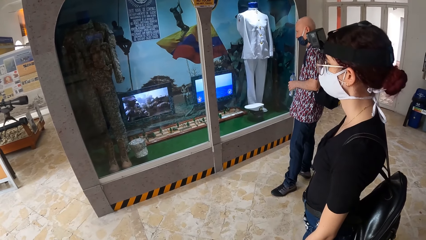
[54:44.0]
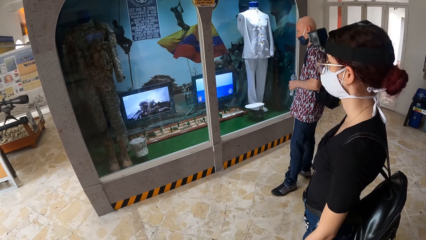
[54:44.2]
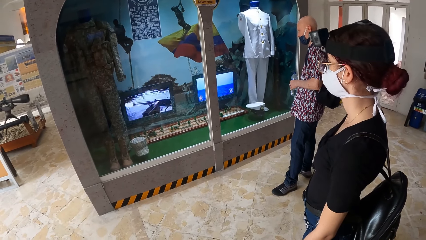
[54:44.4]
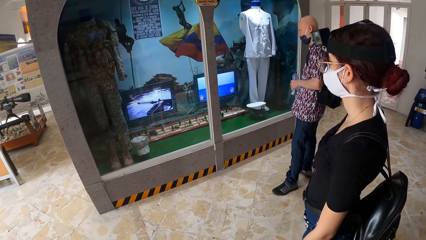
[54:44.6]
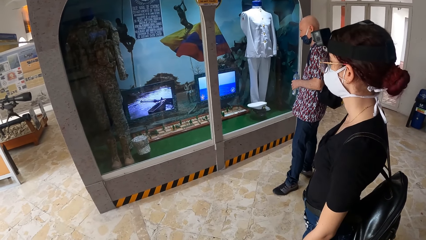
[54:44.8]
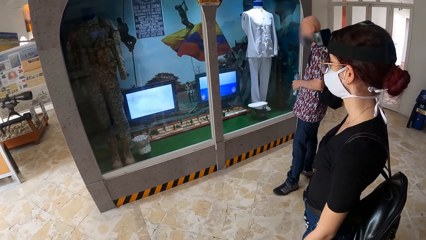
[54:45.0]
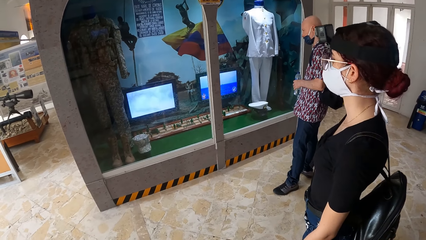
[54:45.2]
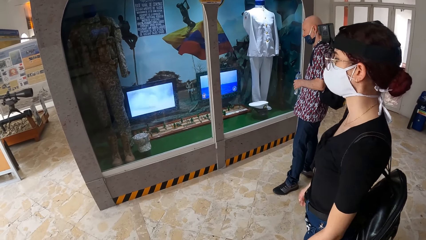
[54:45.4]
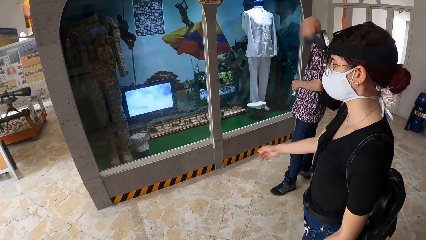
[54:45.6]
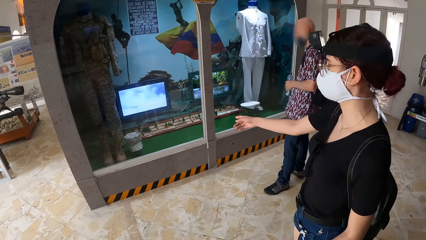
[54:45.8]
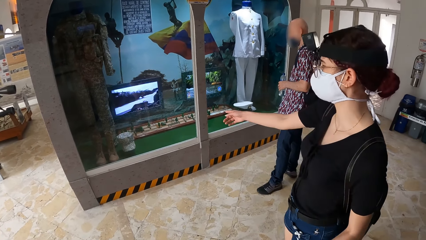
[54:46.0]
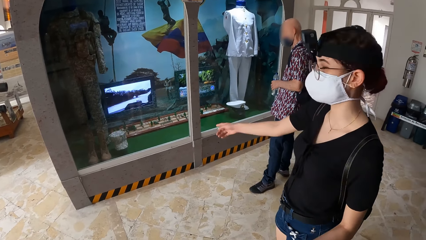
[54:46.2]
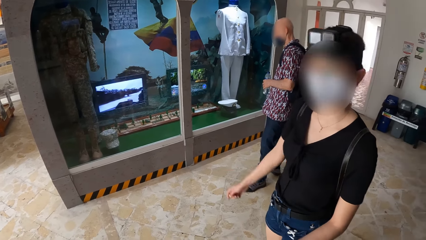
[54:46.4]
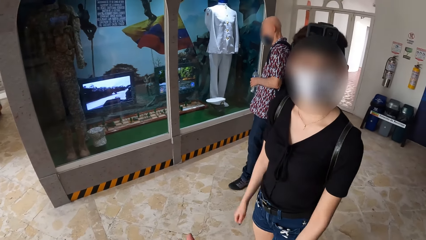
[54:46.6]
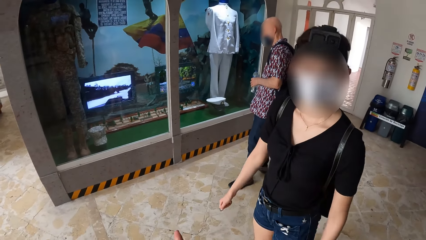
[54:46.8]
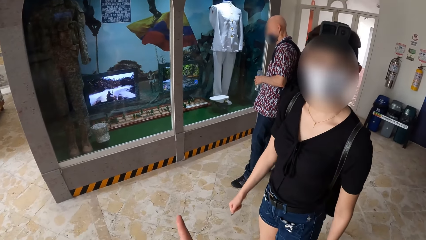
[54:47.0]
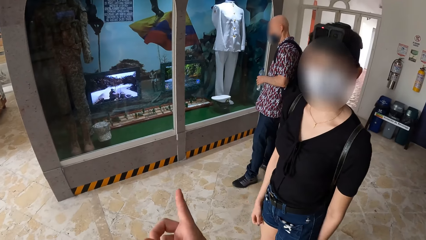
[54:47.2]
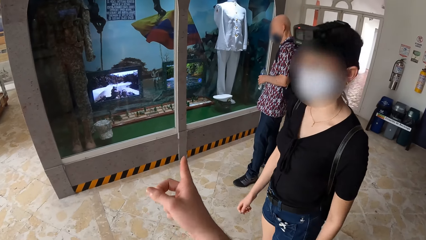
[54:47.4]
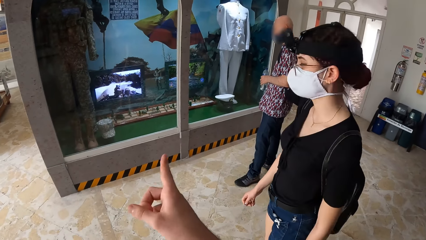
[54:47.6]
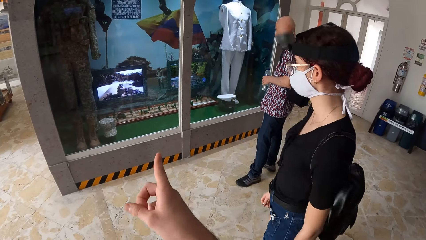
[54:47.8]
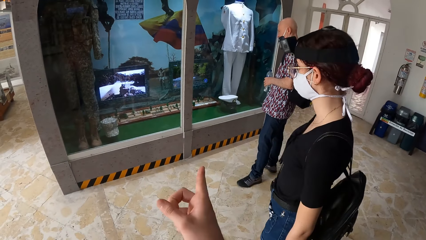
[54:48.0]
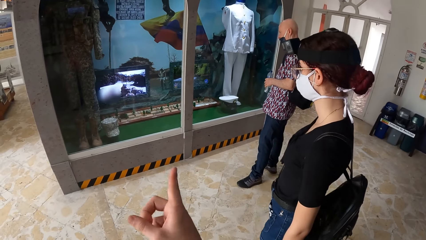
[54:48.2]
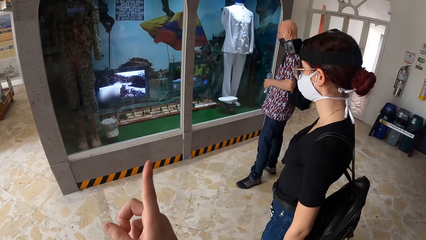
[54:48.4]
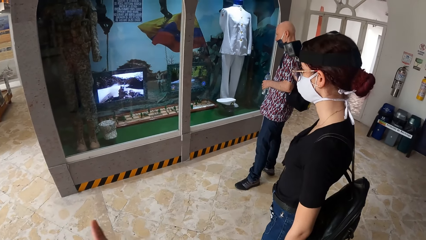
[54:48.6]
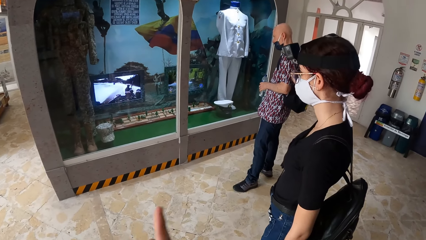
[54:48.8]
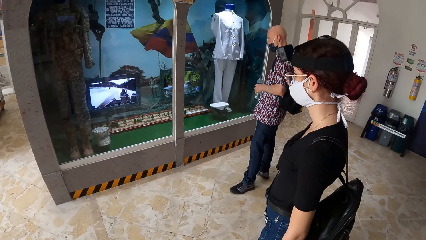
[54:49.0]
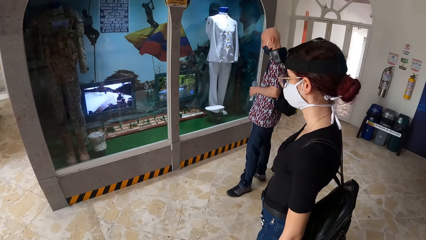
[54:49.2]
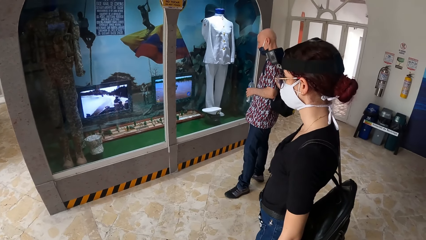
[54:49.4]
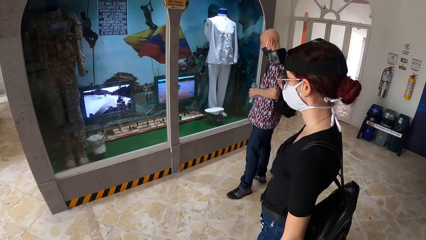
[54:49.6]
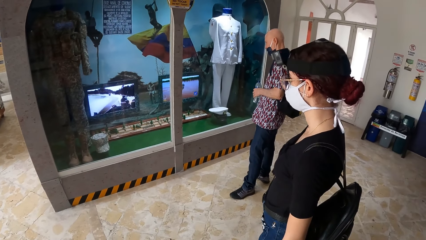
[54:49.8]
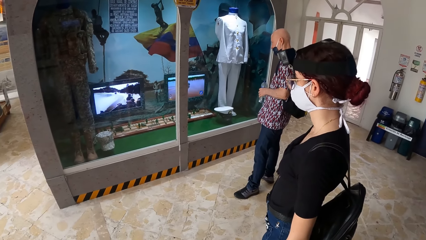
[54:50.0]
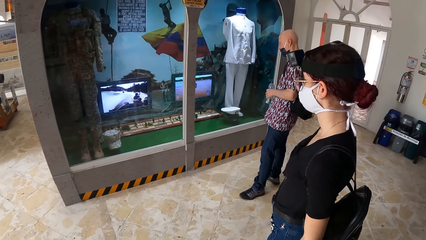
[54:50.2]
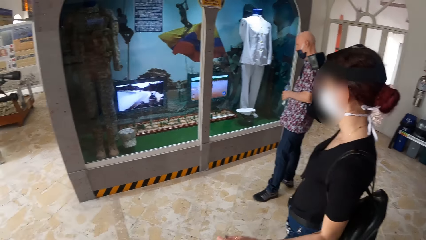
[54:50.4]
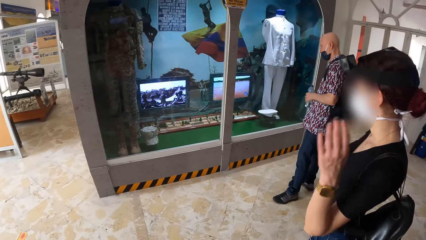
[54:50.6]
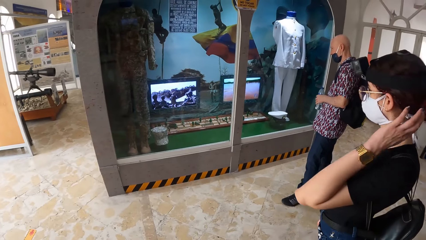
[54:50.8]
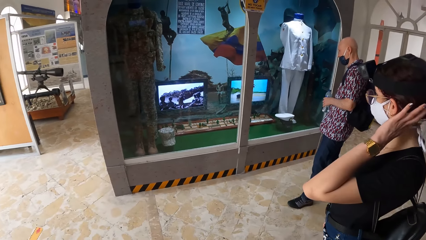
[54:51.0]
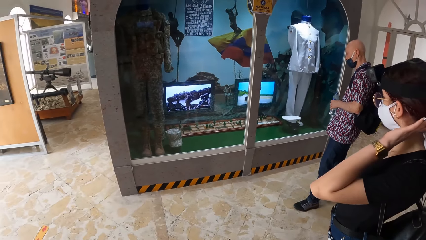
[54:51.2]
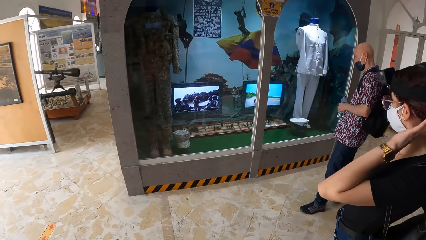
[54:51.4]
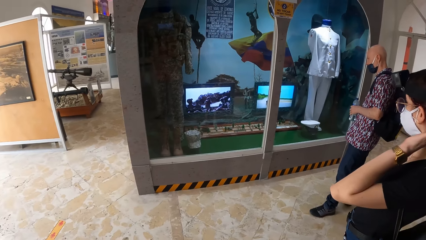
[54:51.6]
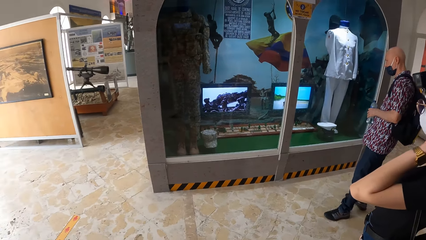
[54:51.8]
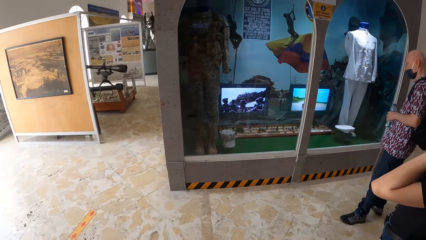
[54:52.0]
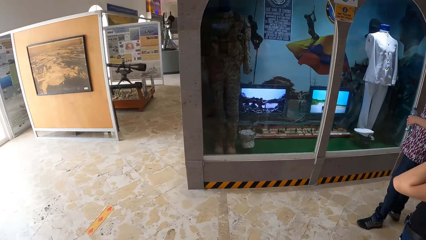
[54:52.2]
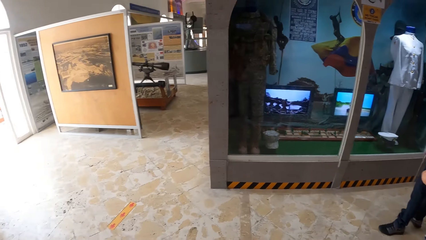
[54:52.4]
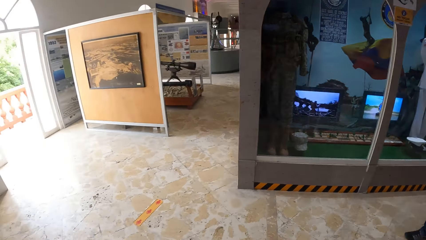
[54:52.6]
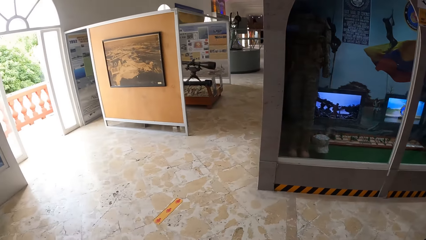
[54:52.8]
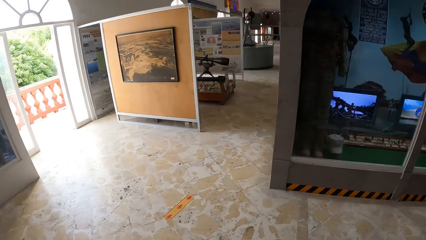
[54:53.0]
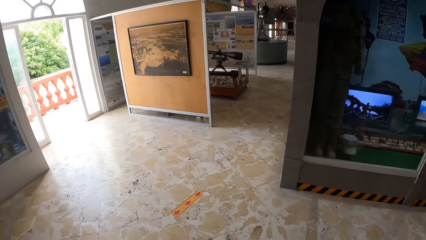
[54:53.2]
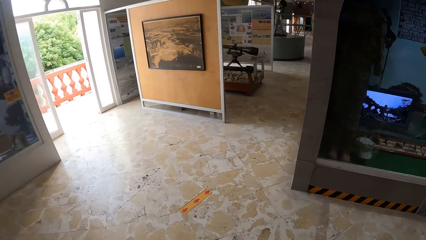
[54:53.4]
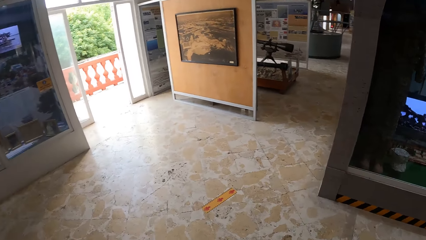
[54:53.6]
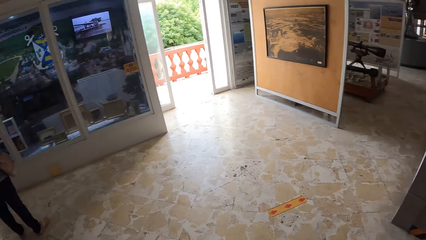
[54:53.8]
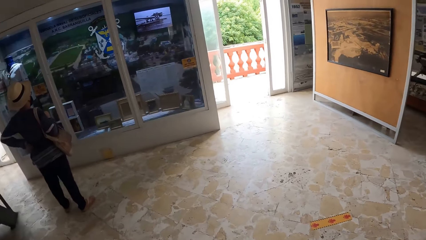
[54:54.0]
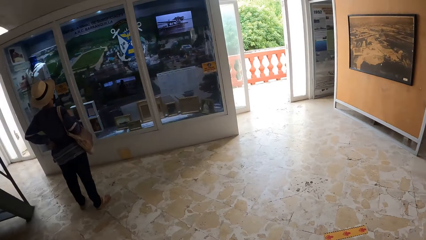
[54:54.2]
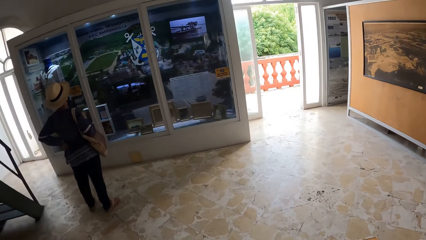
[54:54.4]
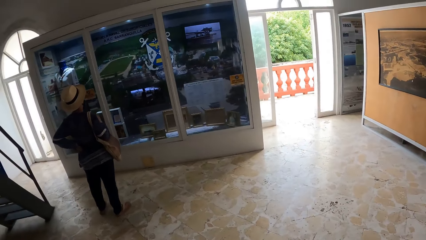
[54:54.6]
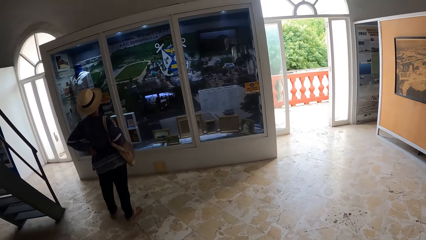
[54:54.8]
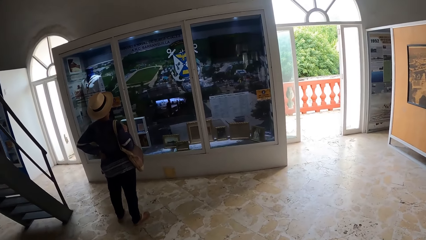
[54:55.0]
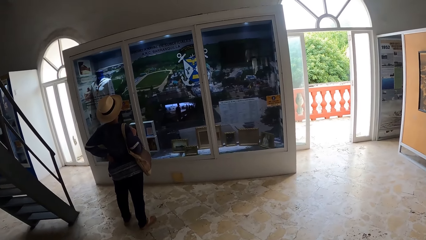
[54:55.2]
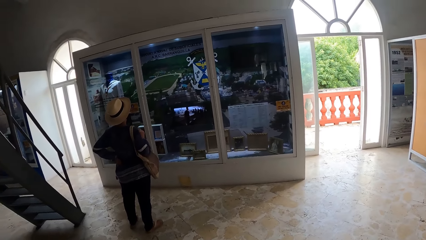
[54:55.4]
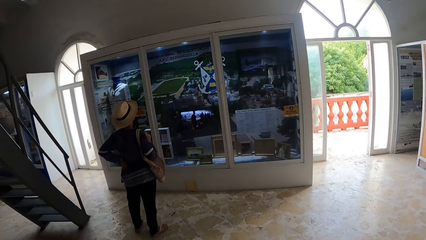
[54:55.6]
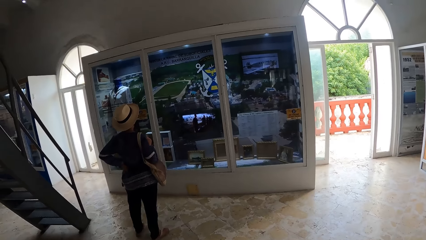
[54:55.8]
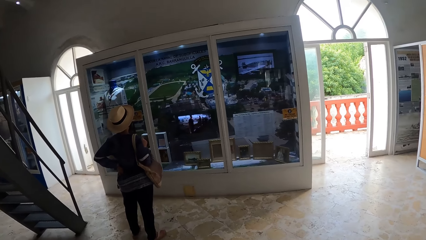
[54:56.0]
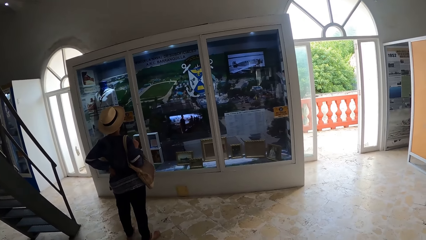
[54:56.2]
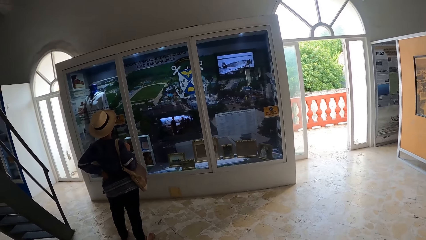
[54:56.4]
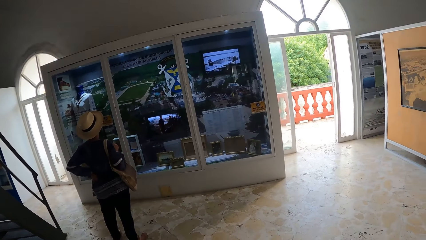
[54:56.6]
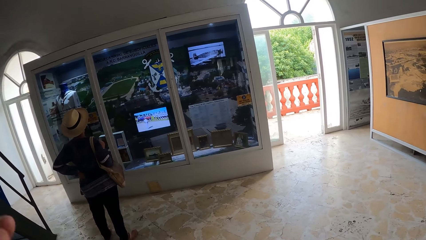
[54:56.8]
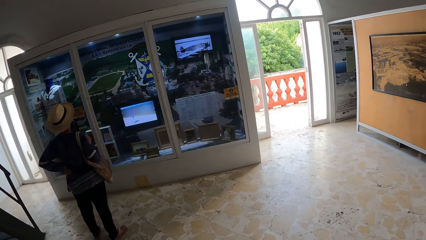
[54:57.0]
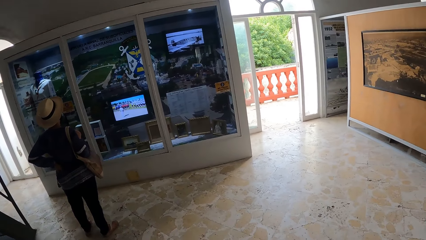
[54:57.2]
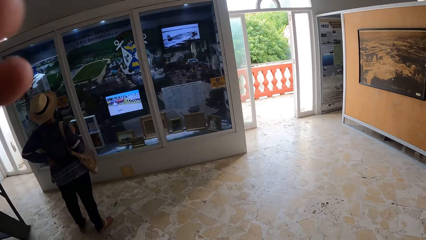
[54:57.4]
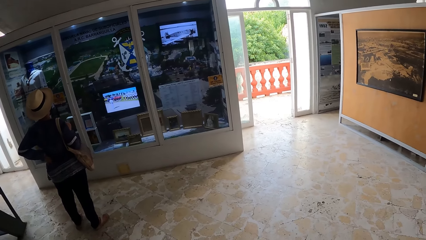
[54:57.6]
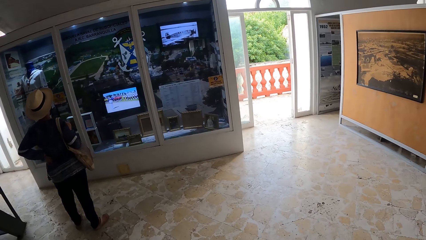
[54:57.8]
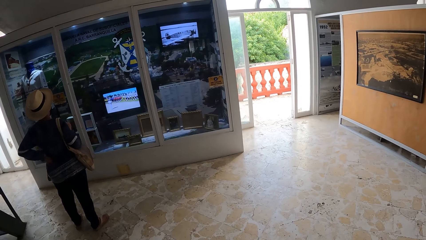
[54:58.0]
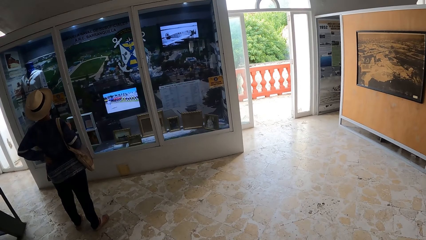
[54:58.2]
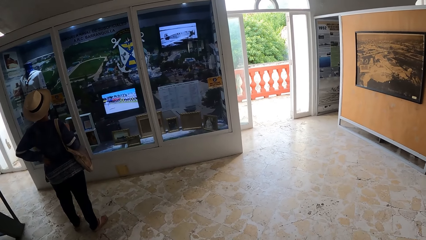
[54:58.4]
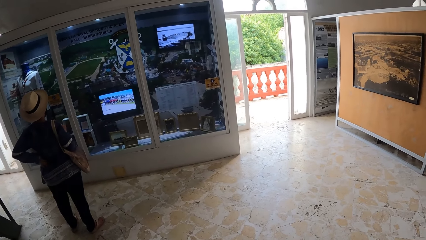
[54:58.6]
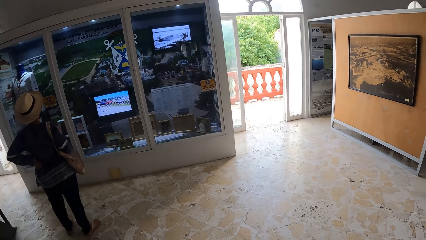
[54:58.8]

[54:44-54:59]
A woman interacts with the camera wearer. The camera wearer makes a gesture. The woman touches her hair with her left hand. The camera wearer walks around the room.
